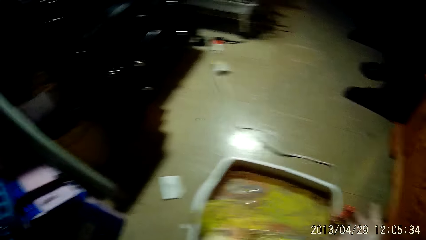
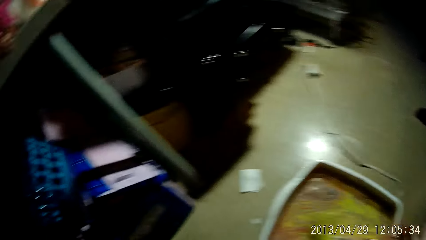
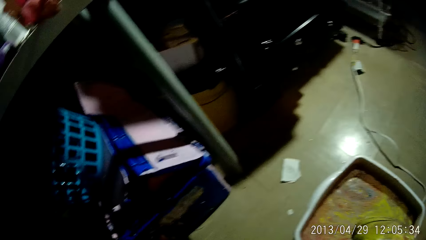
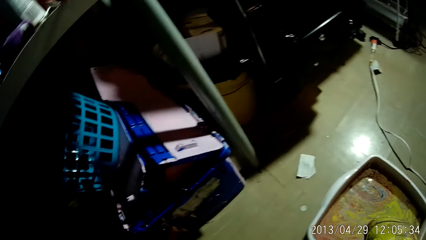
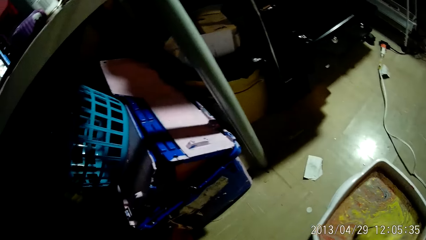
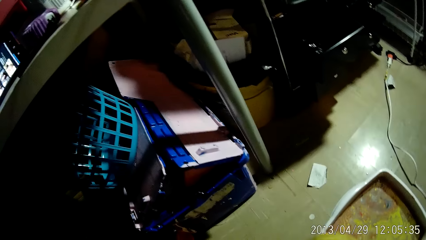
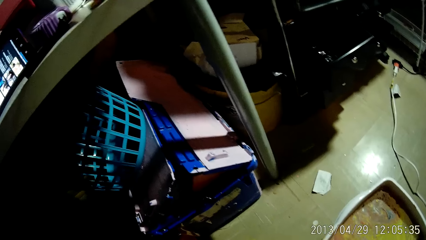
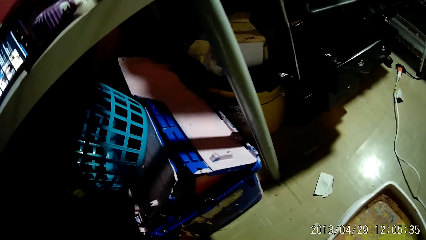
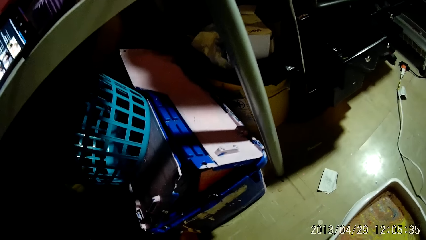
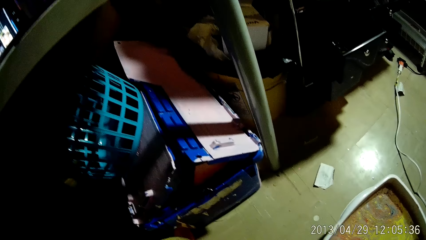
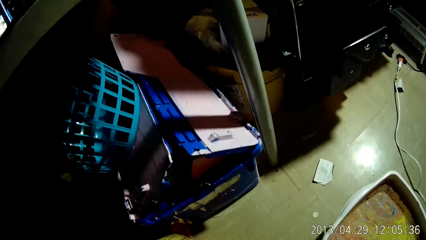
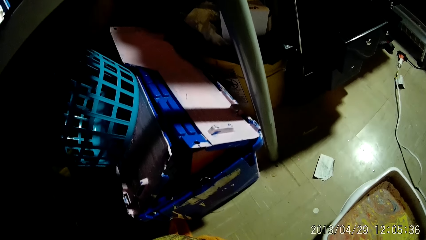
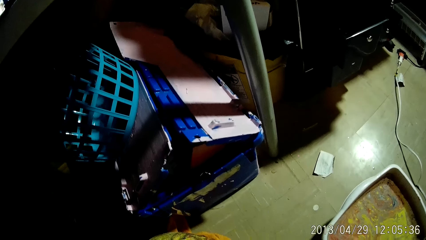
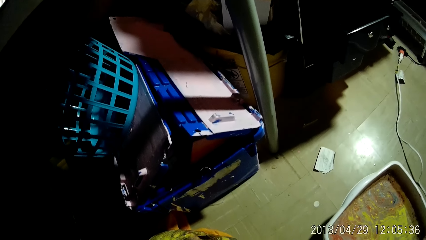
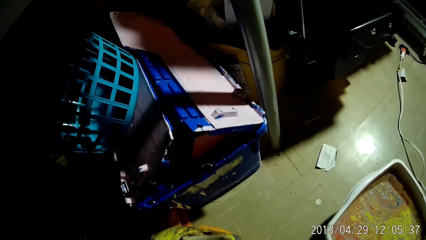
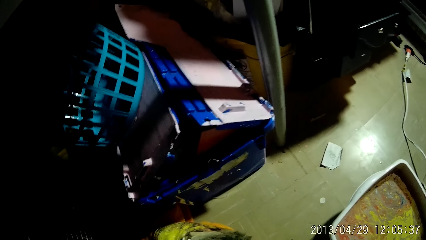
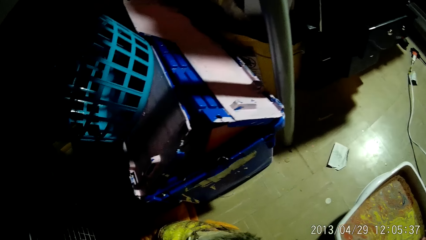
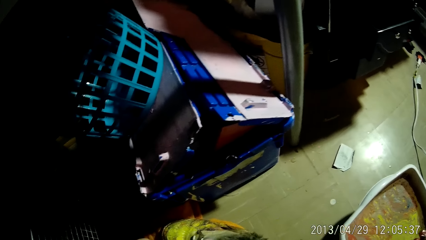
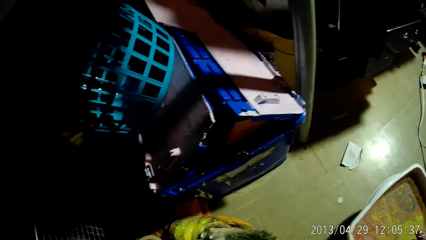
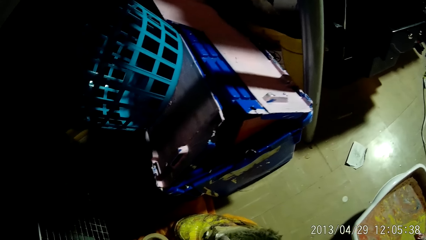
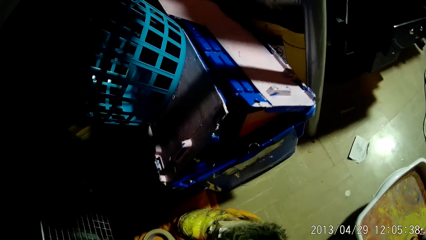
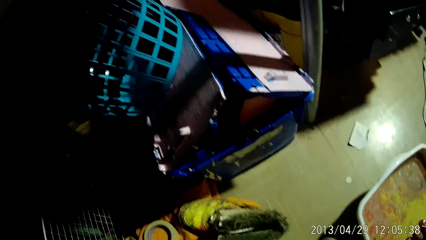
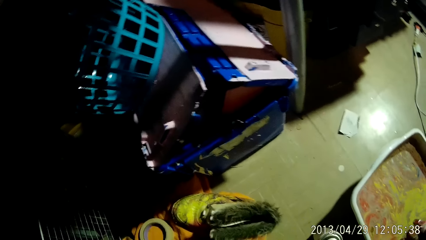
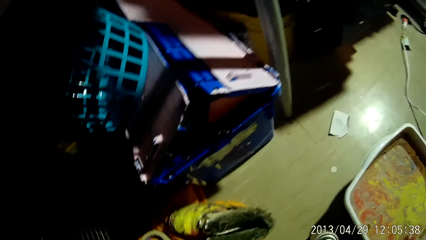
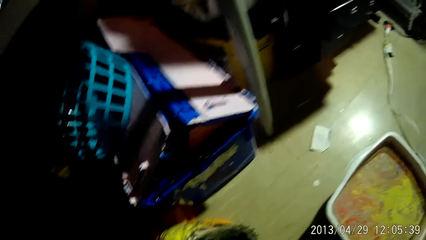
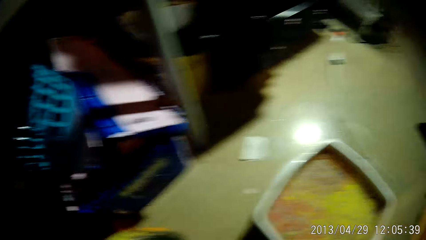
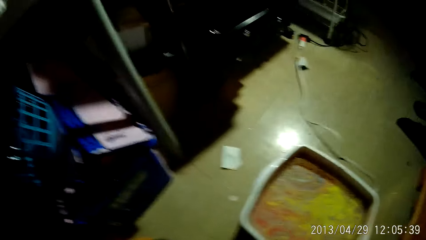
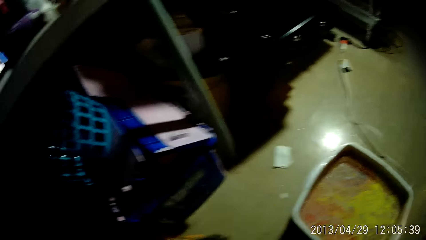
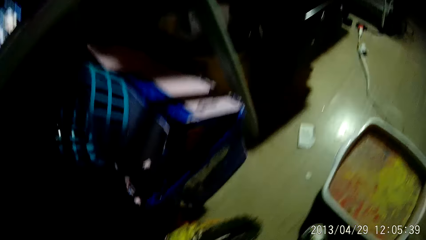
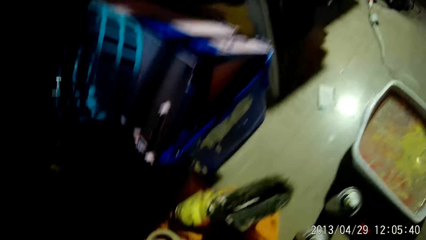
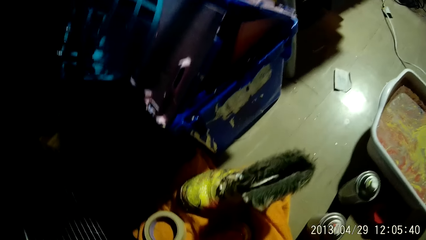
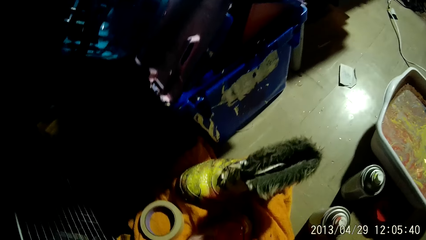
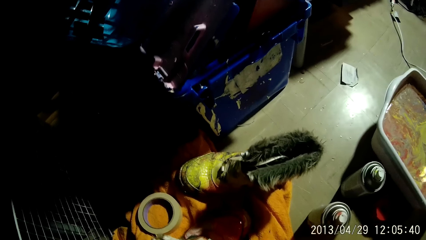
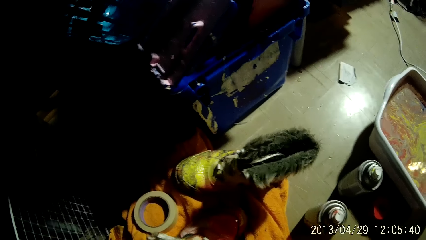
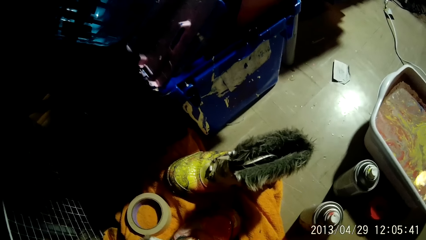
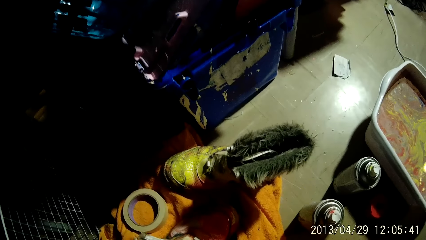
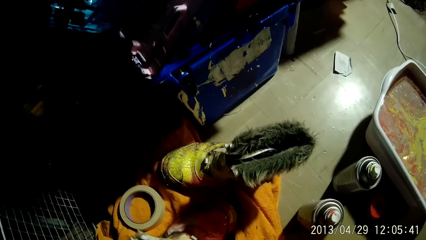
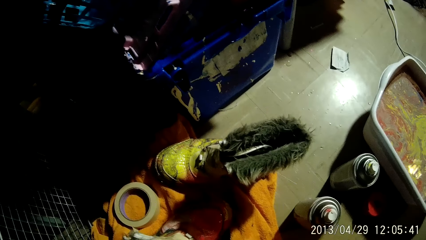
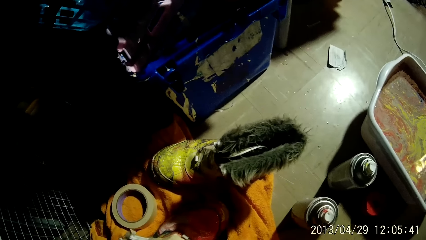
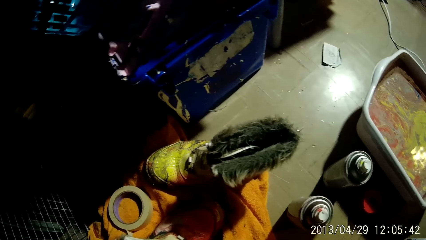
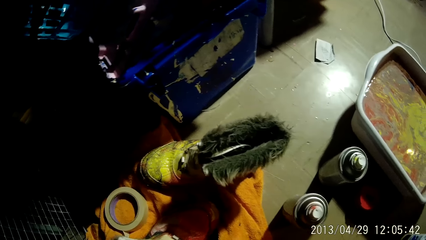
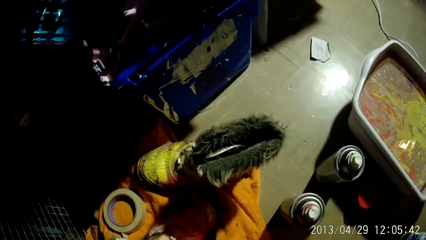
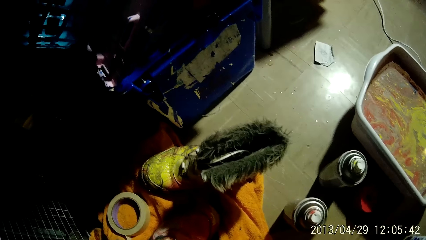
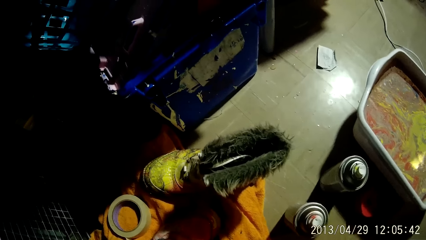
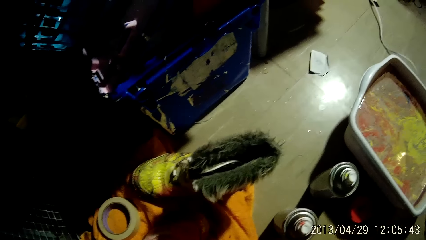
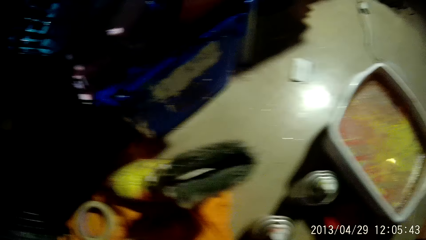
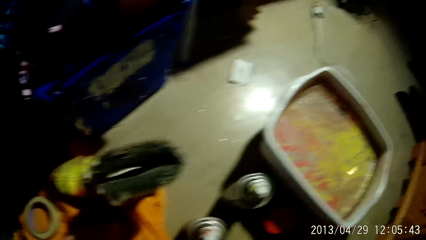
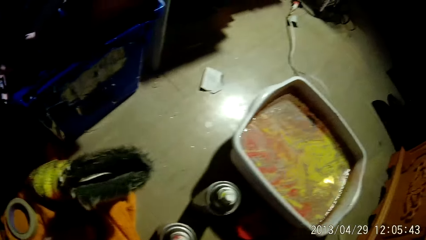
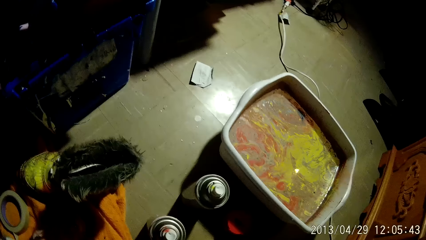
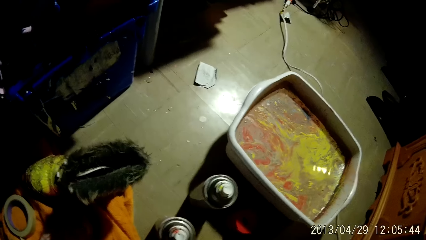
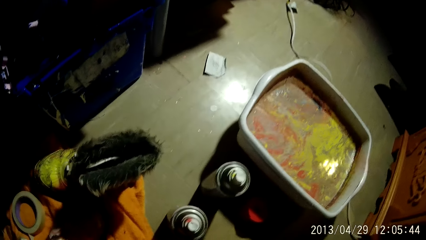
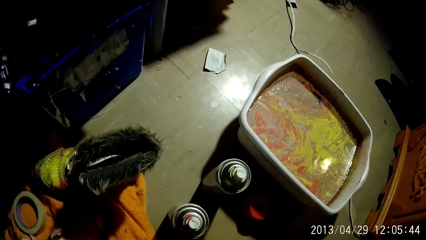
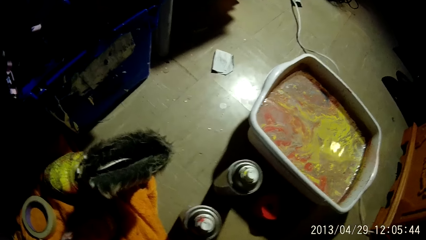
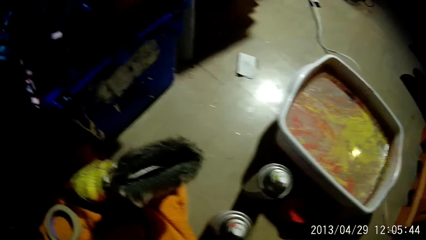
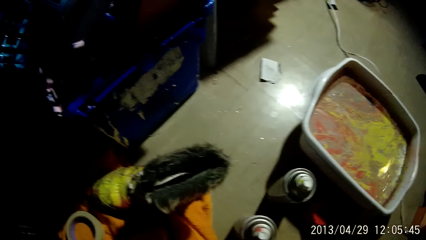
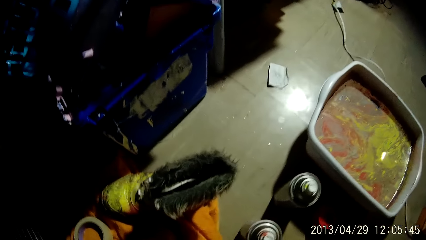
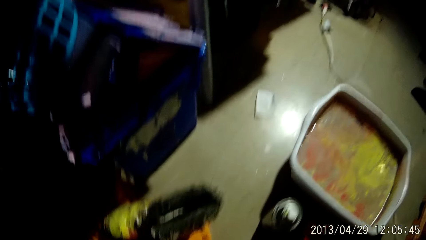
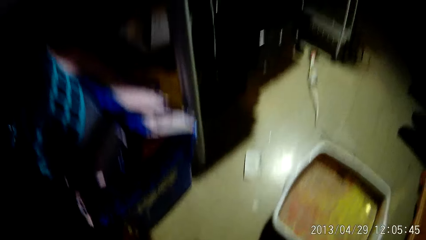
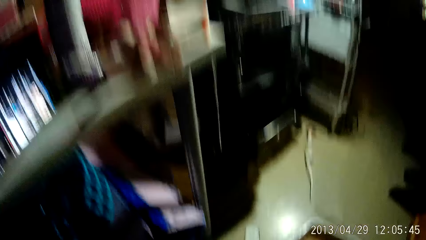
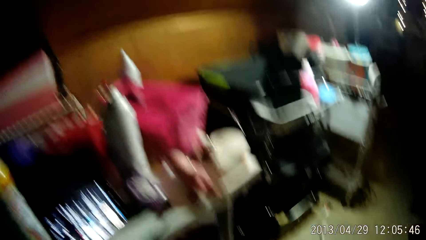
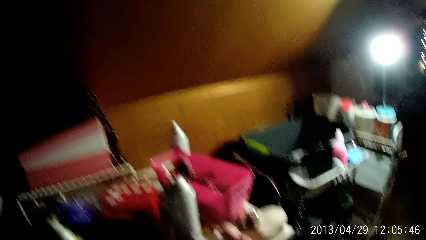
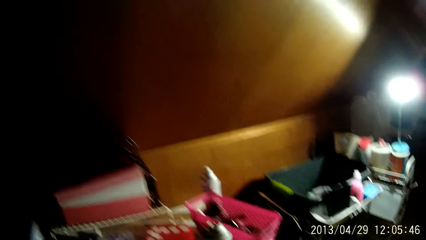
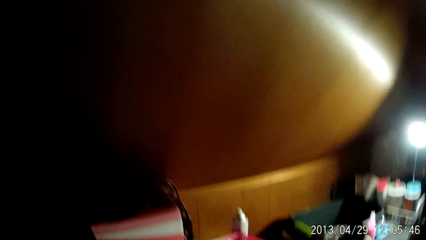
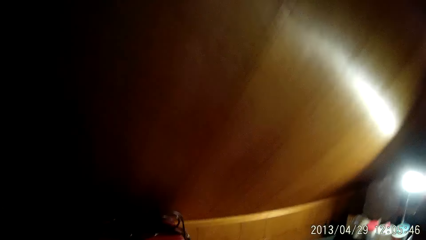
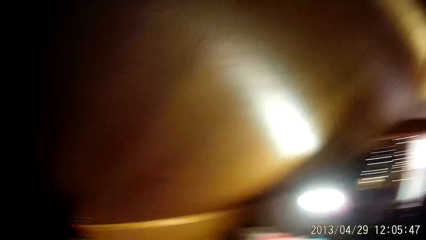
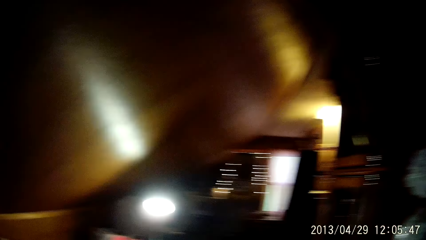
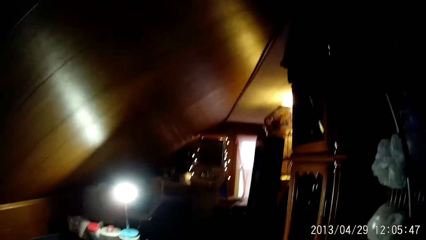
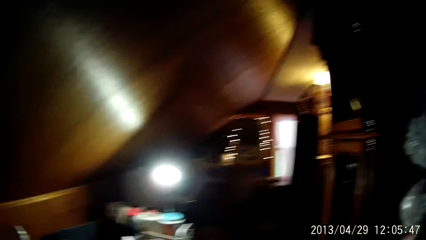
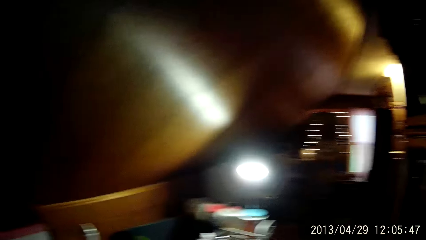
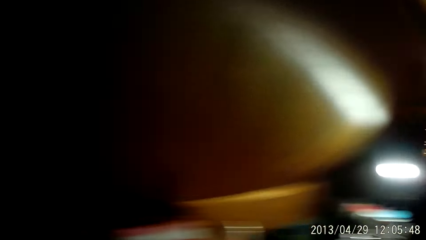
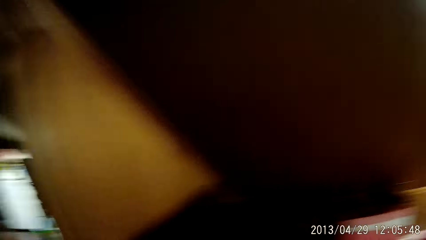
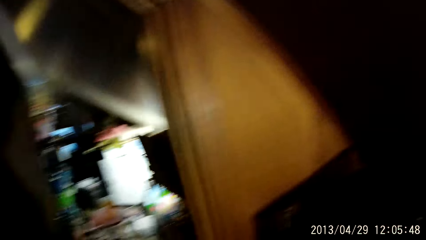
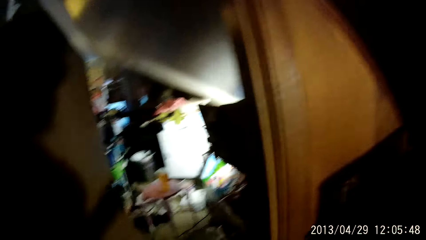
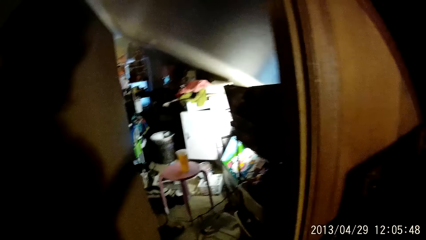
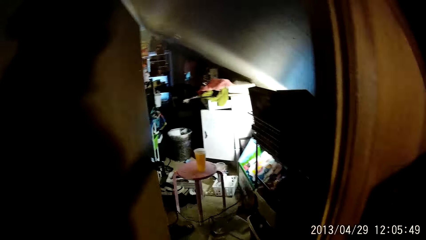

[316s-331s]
The camera wearer turns around the room. They walk towards another room.
